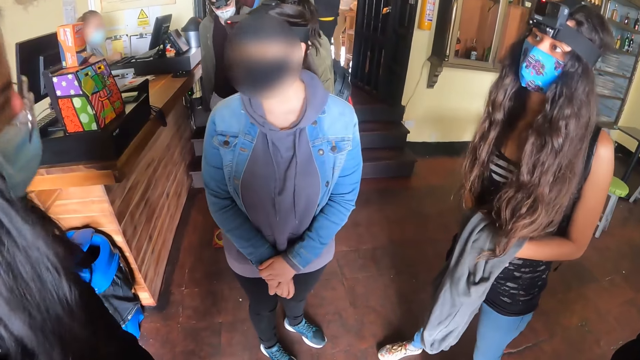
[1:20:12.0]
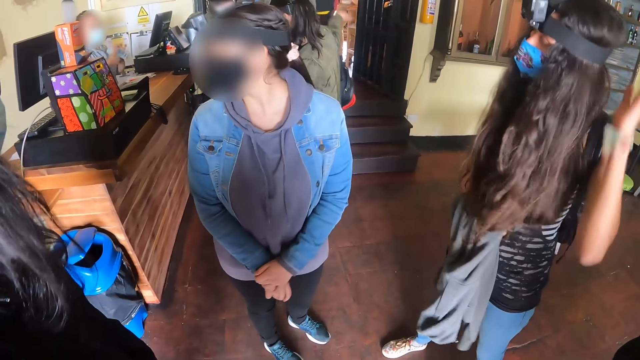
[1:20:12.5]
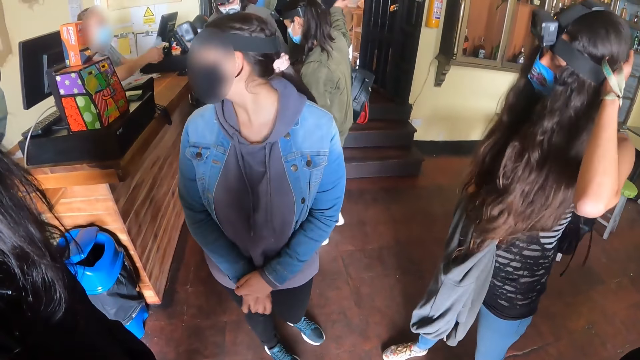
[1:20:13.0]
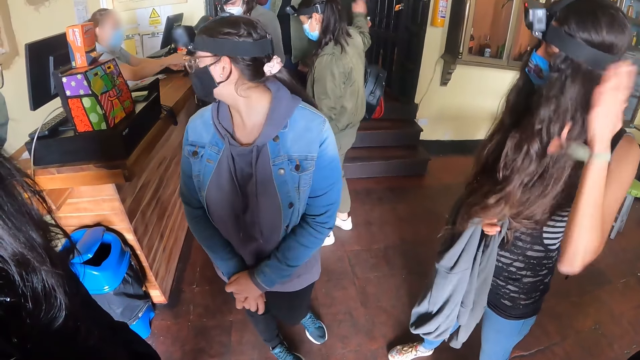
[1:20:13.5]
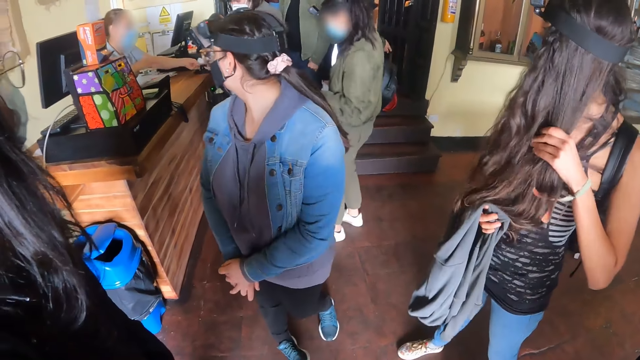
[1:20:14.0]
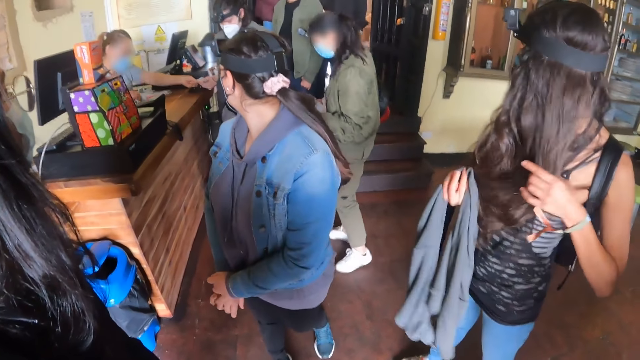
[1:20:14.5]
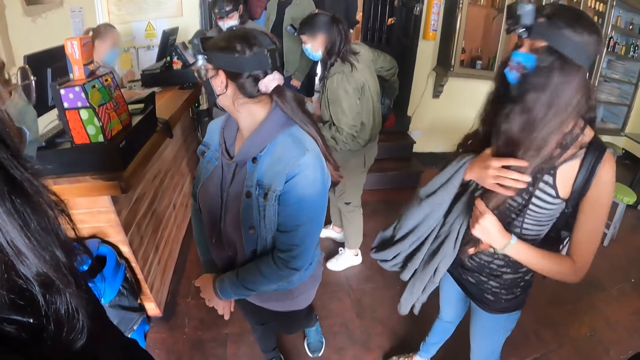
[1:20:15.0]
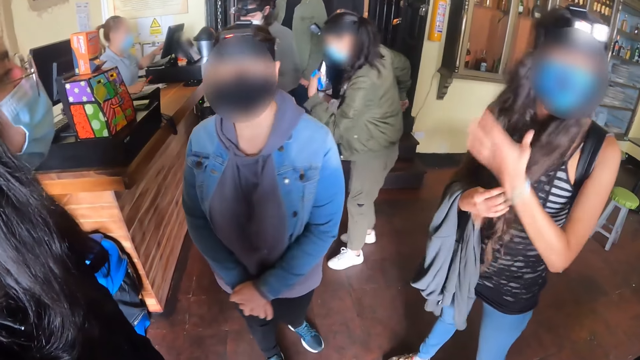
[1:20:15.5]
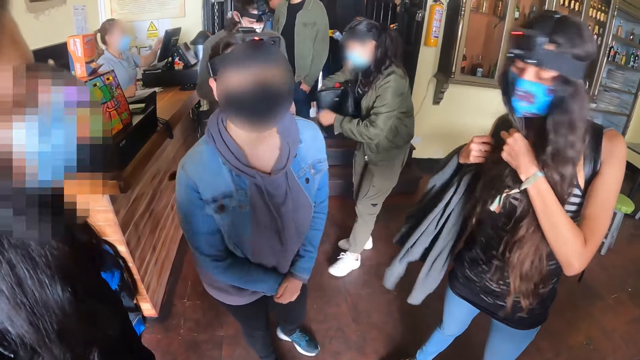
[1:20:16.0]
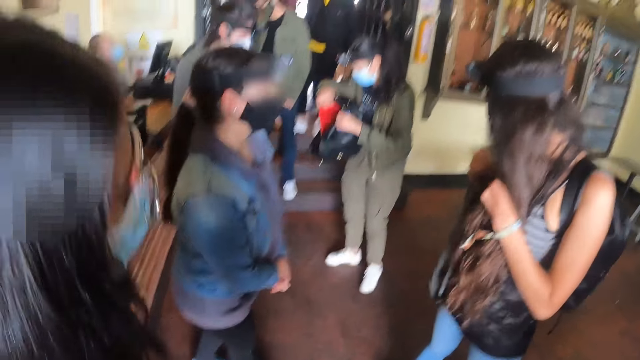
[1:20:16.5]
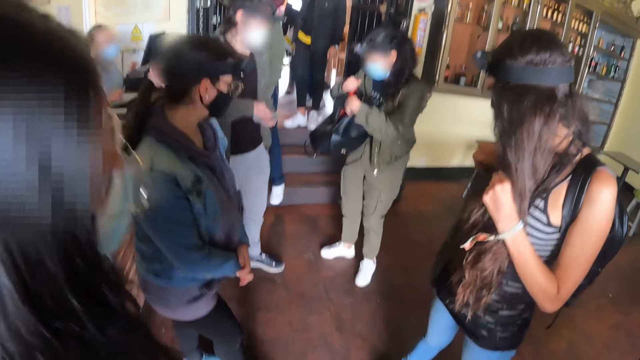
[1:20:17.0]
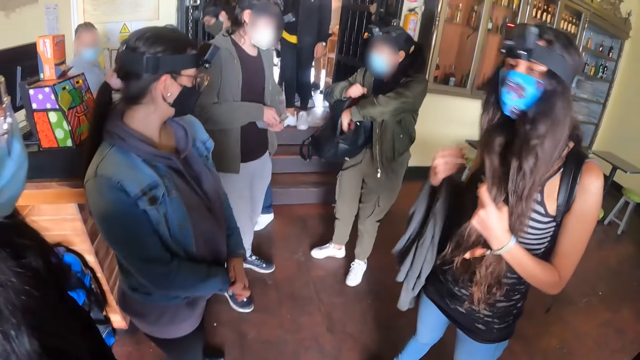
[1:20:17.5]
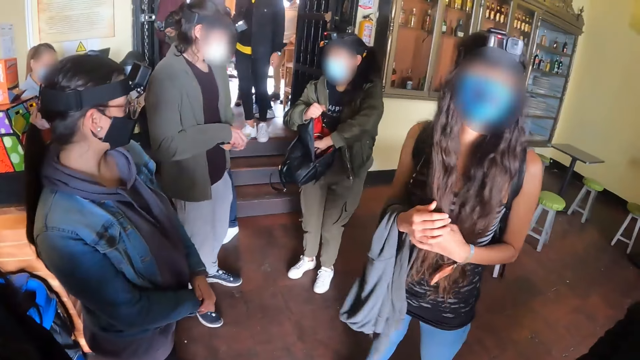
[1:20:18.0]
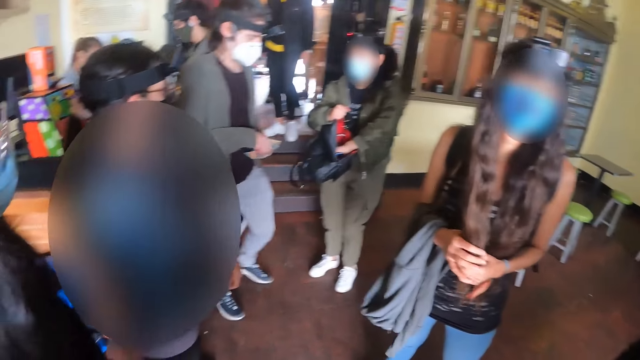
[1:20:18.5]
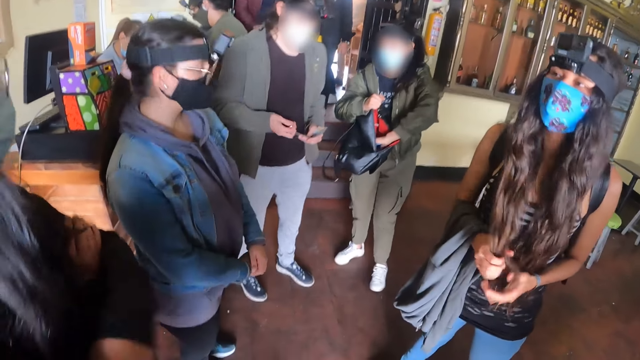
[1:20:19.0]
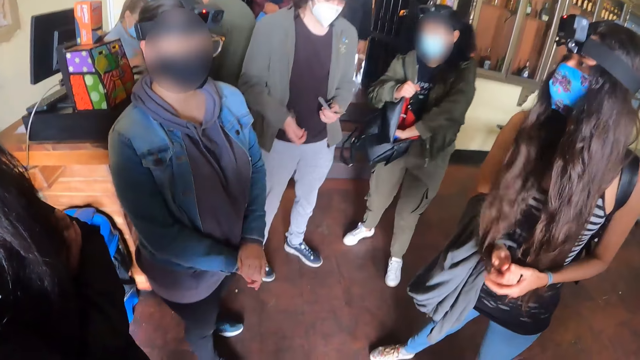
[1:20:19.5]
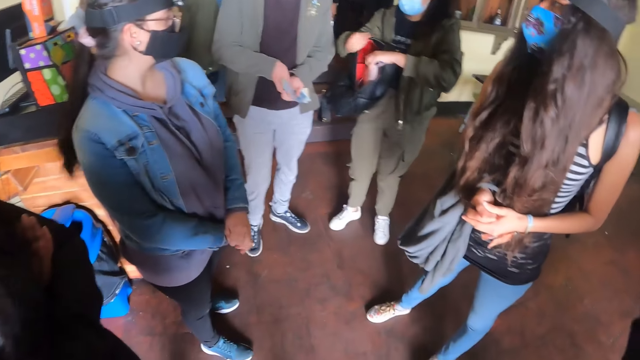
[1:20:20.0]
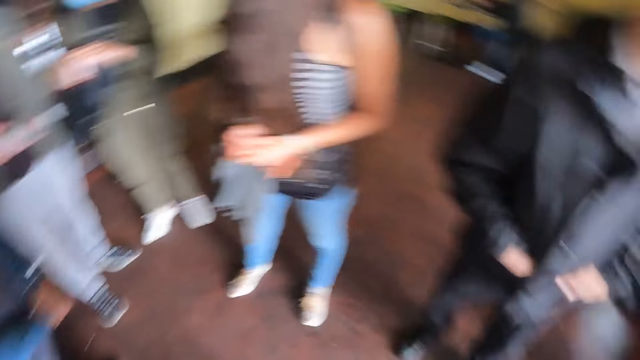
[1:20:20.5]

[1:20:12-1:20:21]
A woman holds hair with a hand.

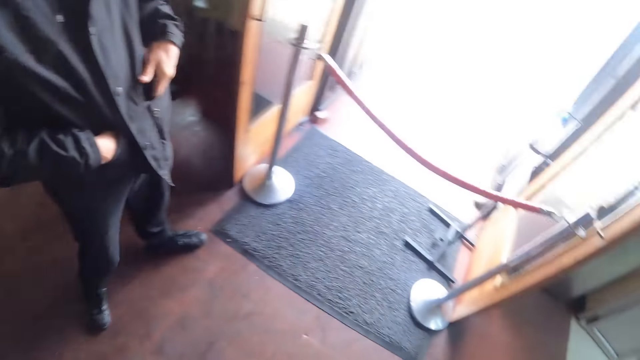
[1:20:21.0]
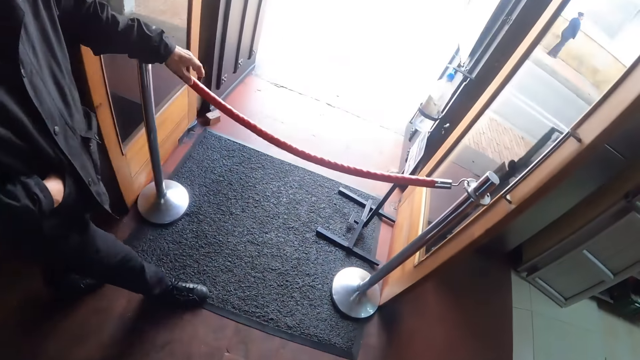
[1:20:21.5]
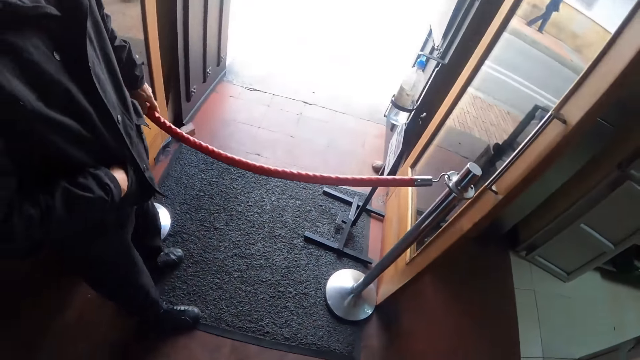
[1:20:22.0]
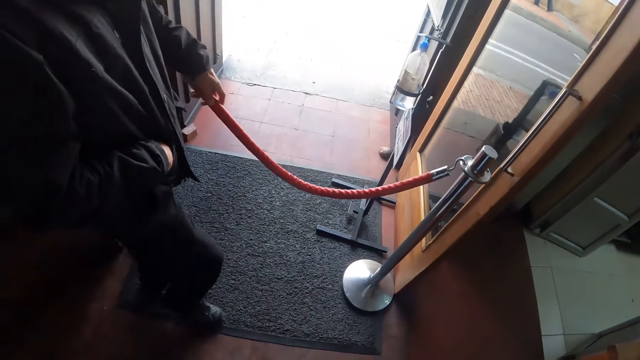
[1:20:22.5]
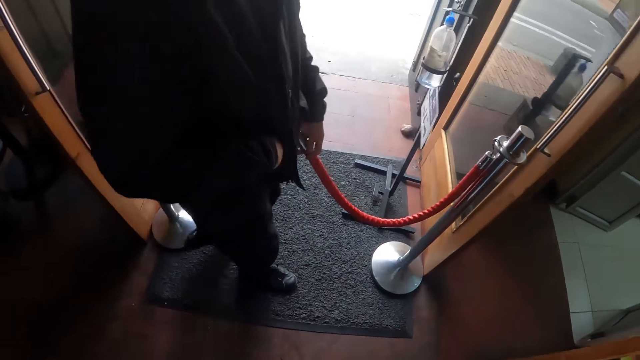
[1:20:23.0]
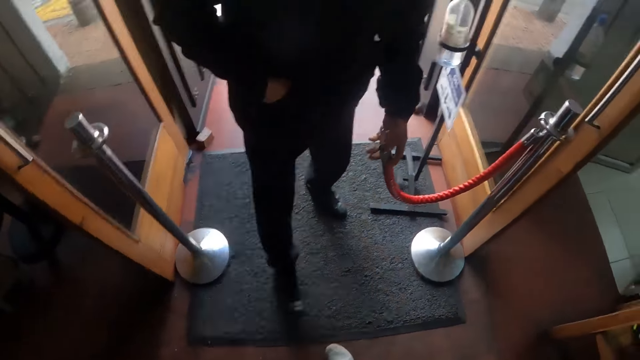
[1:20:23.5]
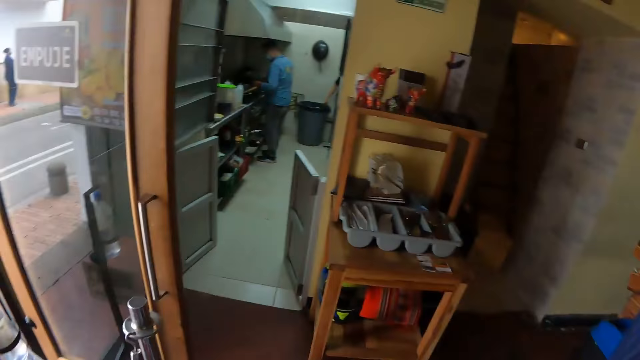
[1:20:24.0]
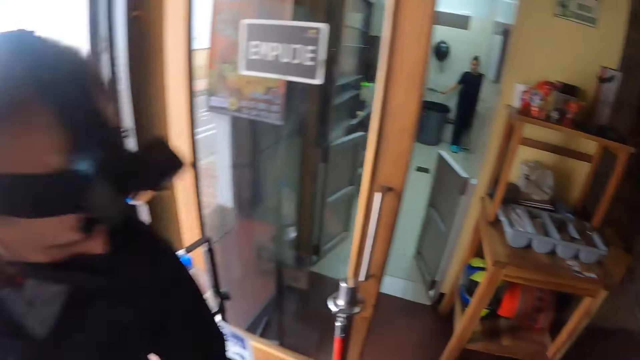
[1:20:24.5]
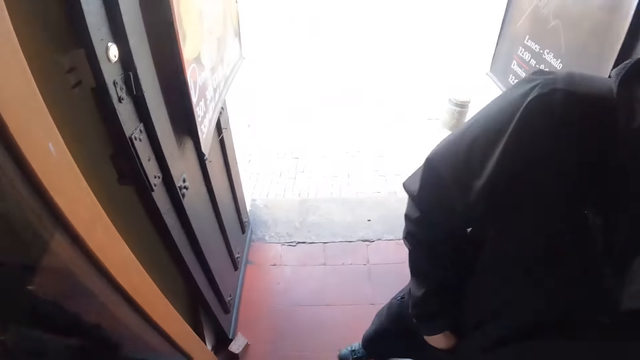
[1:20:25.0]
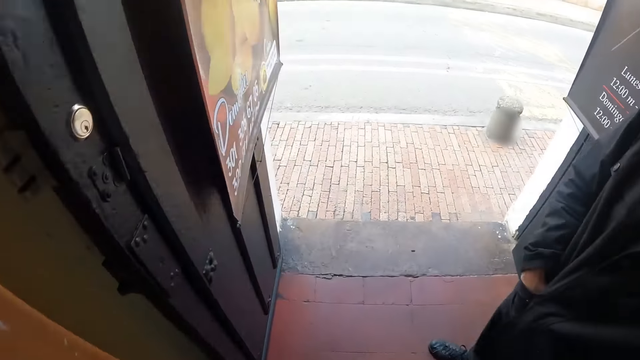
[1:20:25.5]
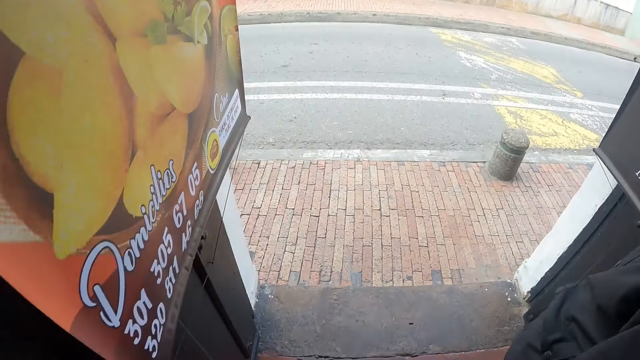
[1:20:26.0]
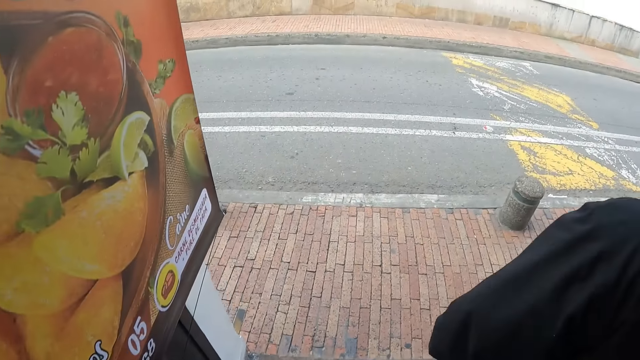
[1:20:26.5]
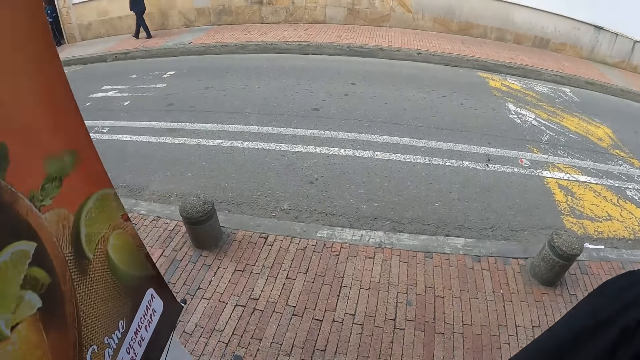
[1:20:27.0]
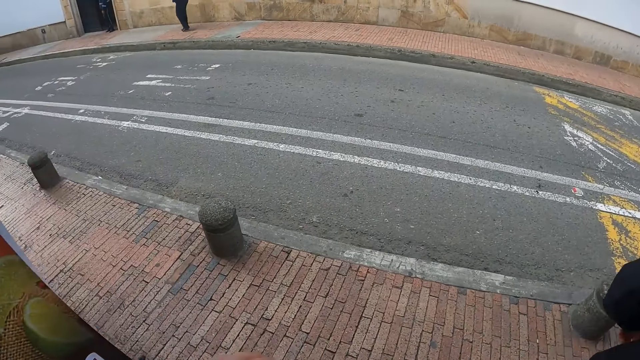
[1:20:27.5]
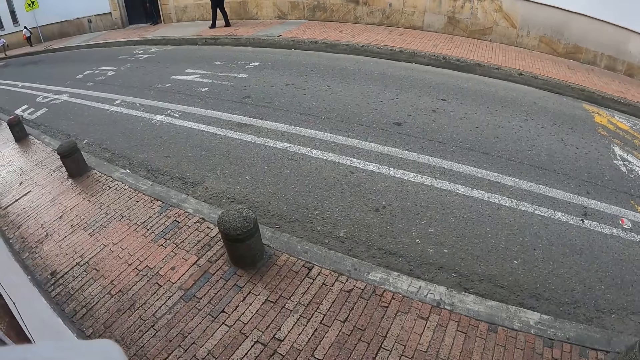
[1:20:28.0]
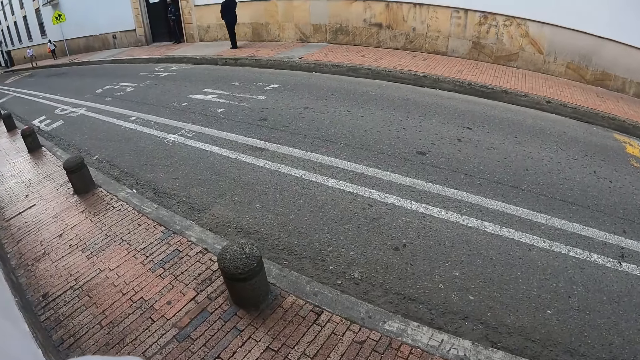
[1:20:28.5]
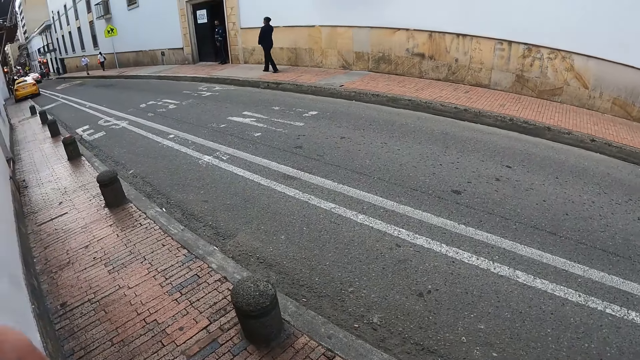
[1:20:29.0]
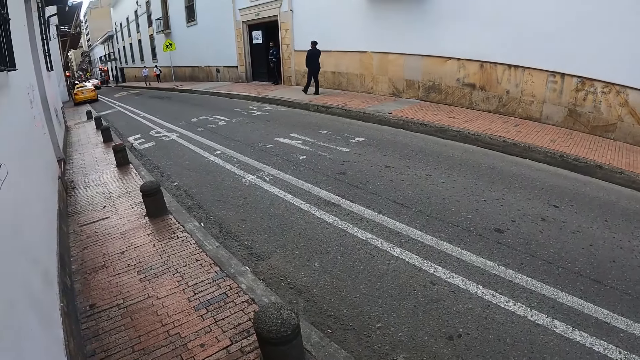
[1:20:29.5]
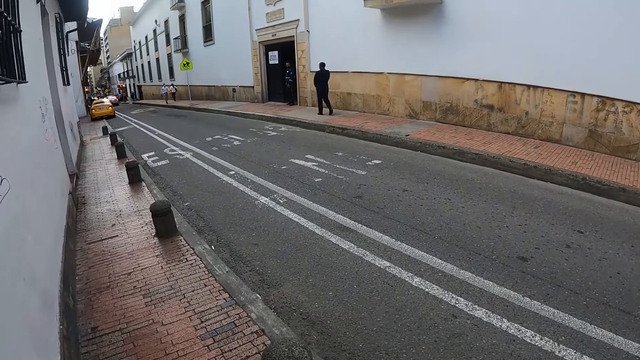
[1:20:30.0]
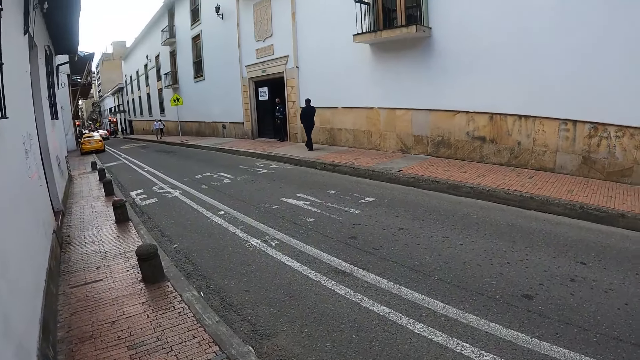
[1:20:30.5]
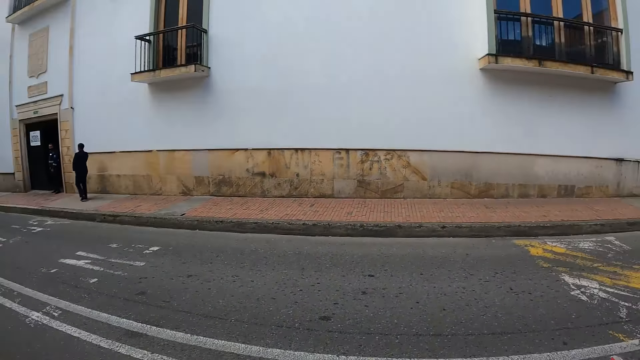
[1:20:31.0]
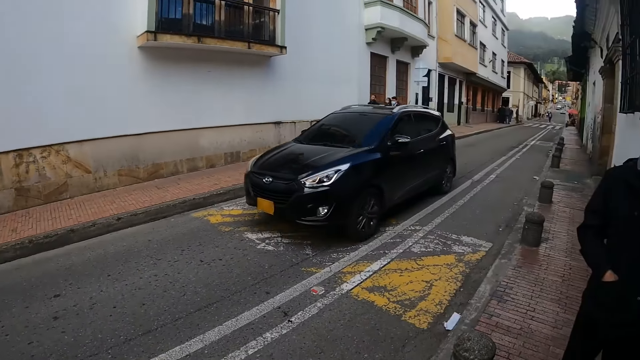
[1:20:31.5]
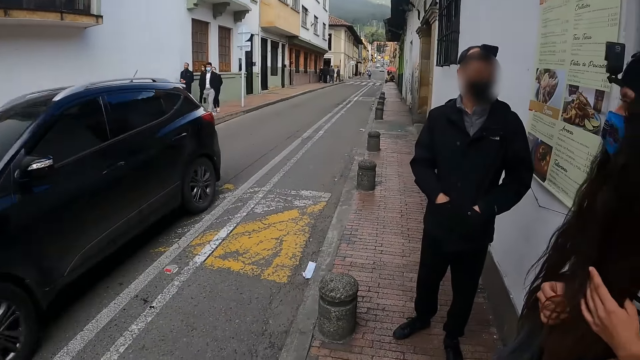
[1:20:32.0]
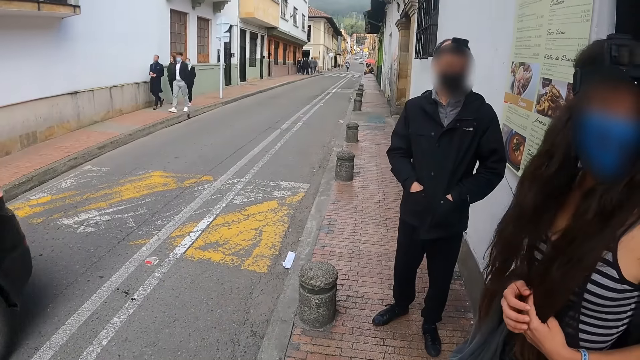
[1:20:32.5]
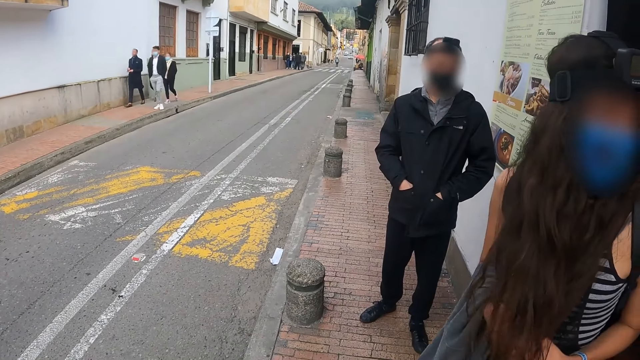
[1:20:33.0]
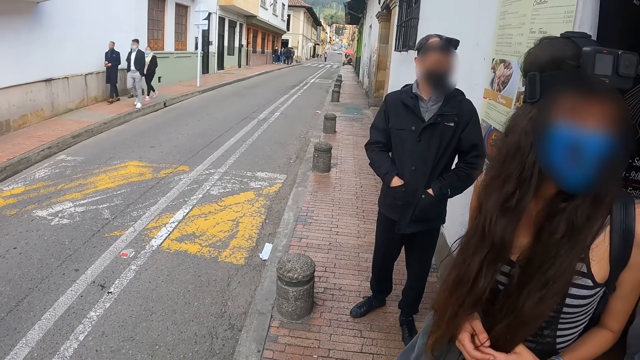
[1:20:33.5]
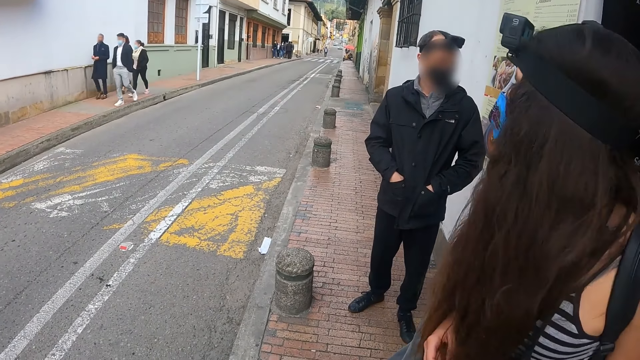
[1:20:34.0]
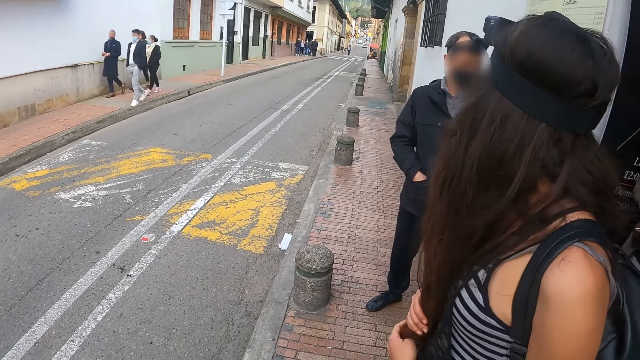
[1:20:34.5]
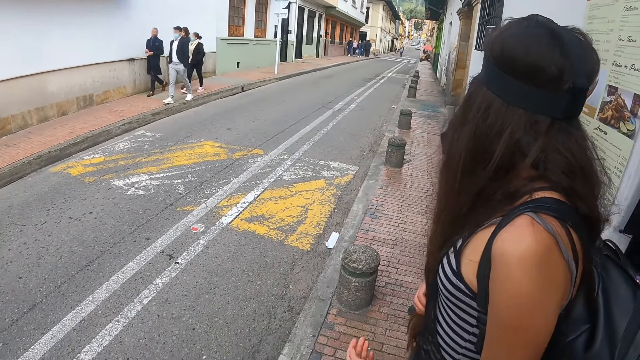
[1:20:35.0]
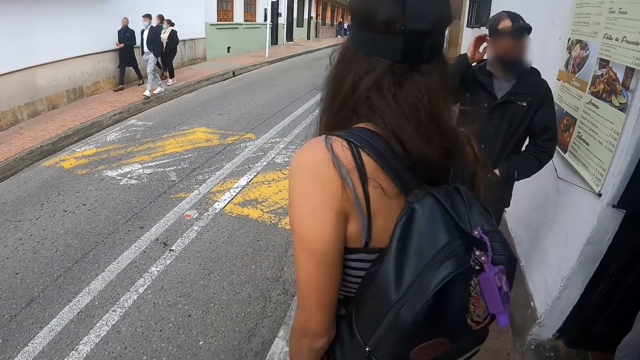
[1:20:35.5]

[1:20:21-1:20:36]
A man removes the barrier rope. The camera wearer walks out behind the man. They look at the road and look around. A woman holds hair with a hand.
